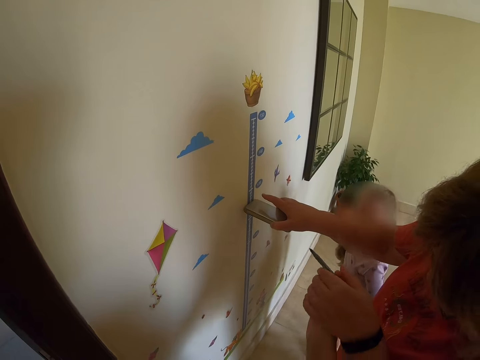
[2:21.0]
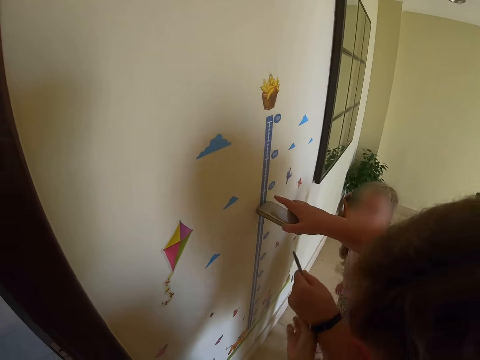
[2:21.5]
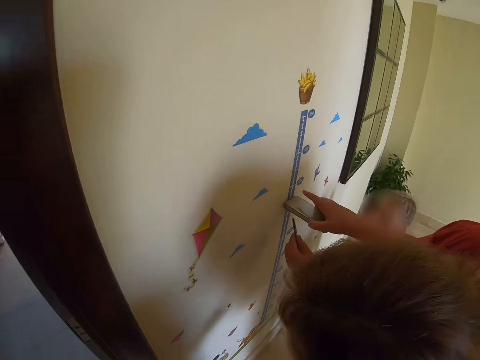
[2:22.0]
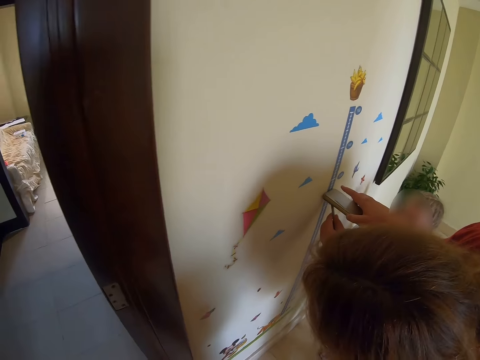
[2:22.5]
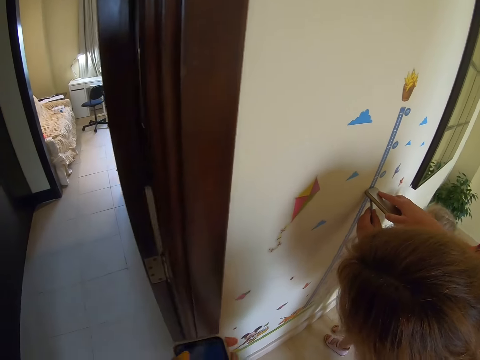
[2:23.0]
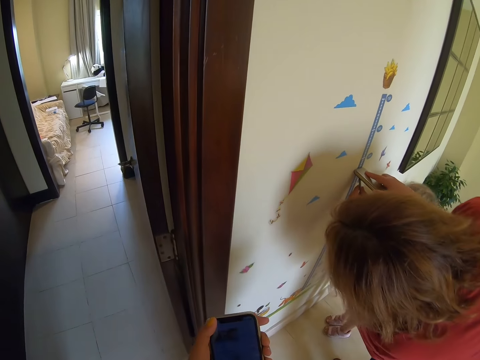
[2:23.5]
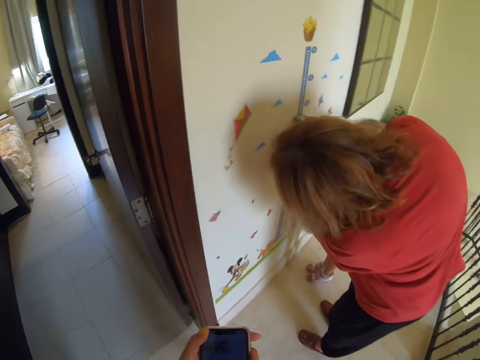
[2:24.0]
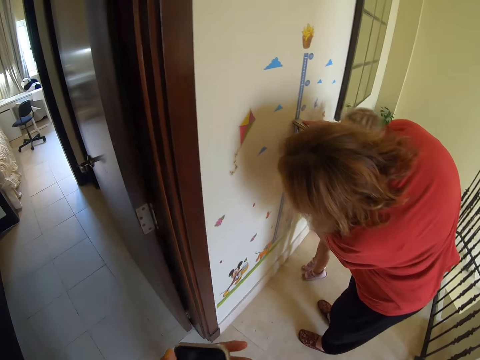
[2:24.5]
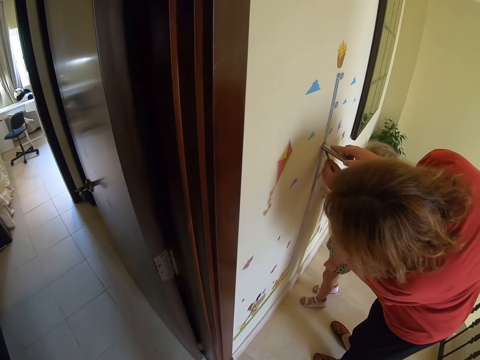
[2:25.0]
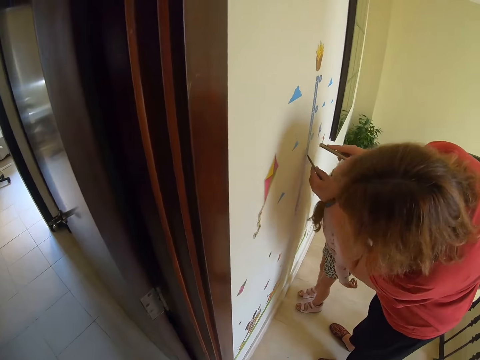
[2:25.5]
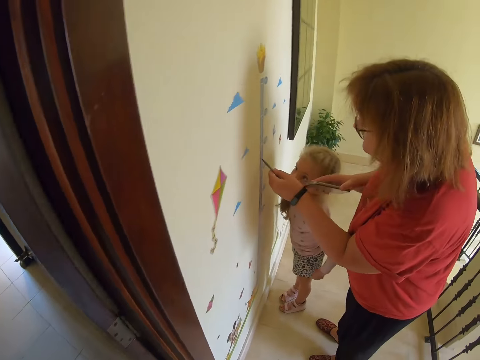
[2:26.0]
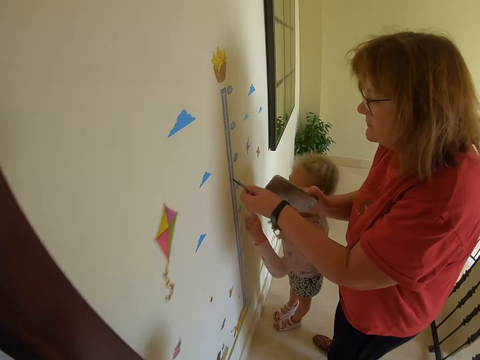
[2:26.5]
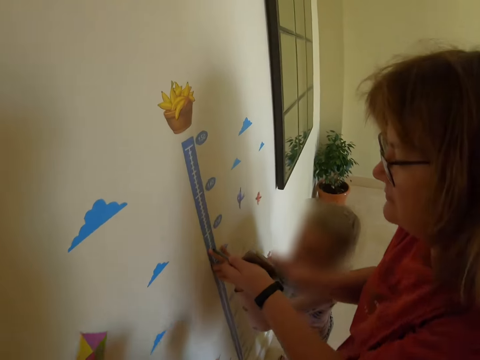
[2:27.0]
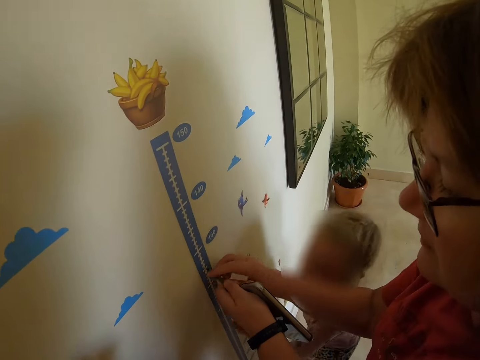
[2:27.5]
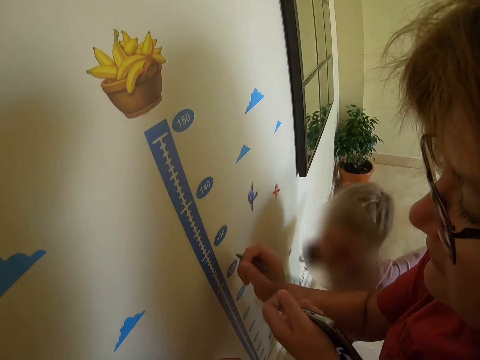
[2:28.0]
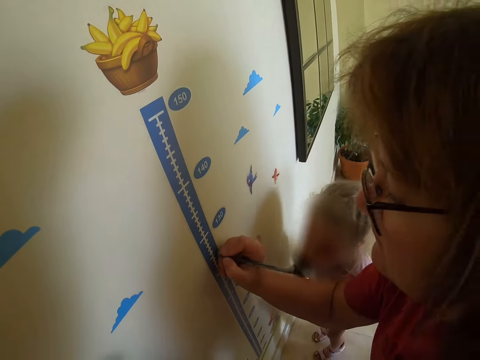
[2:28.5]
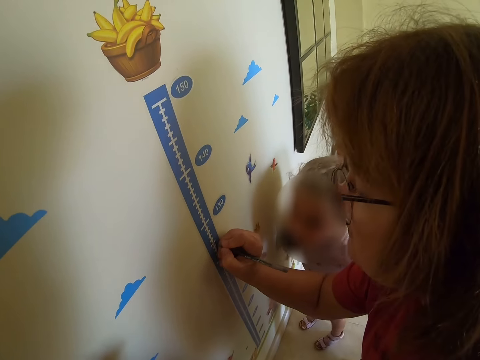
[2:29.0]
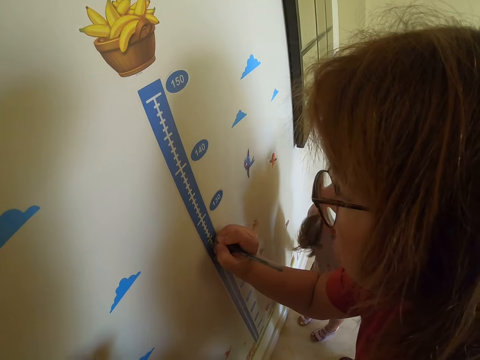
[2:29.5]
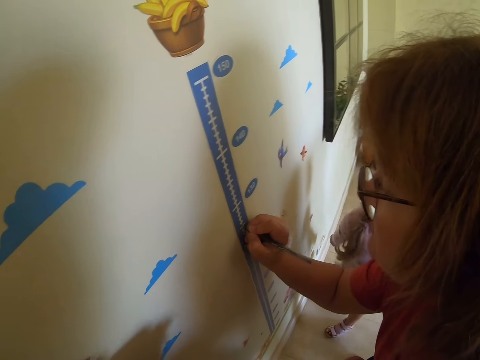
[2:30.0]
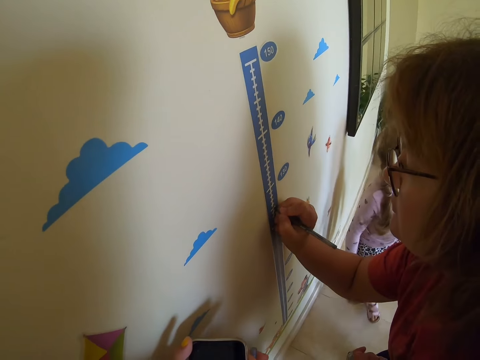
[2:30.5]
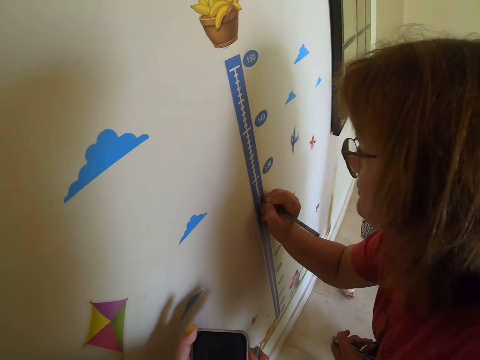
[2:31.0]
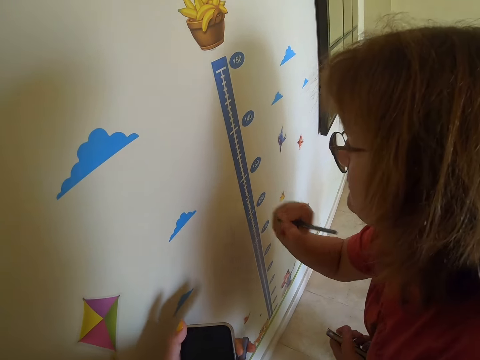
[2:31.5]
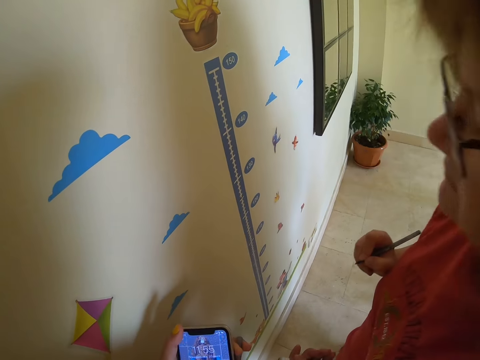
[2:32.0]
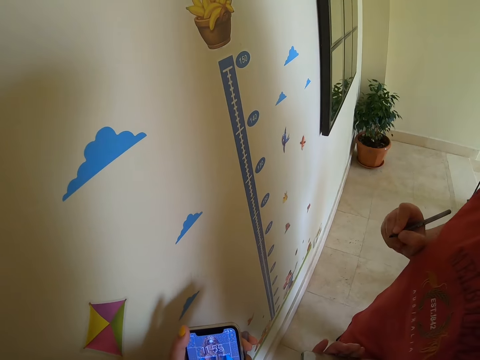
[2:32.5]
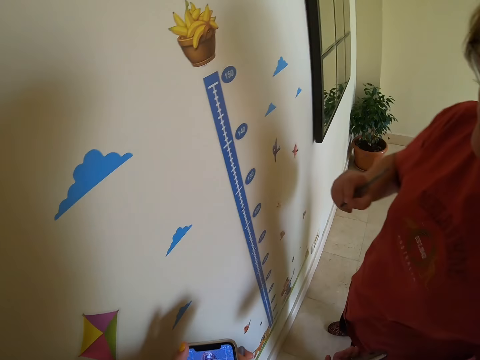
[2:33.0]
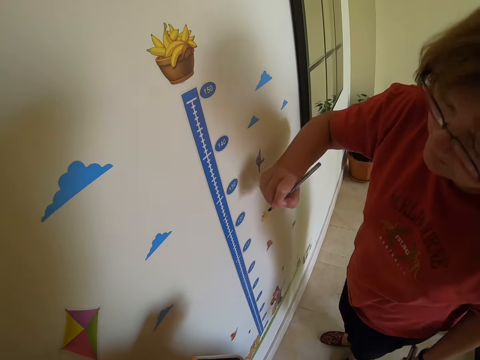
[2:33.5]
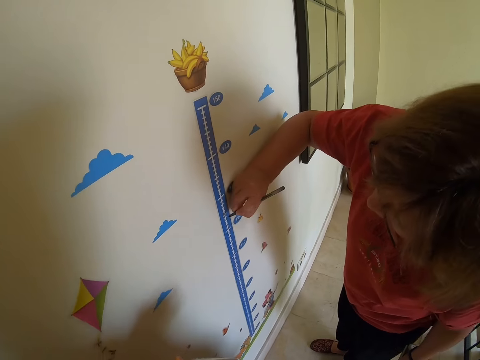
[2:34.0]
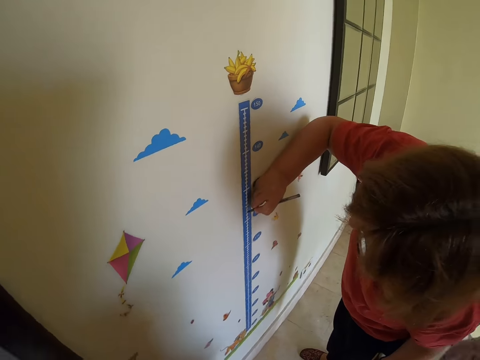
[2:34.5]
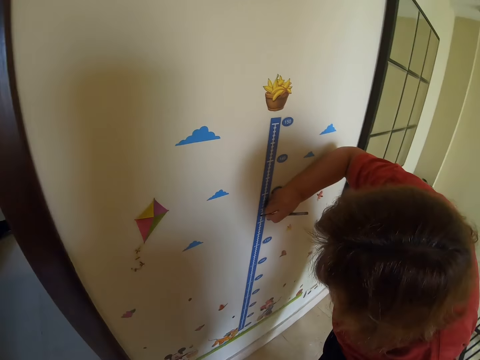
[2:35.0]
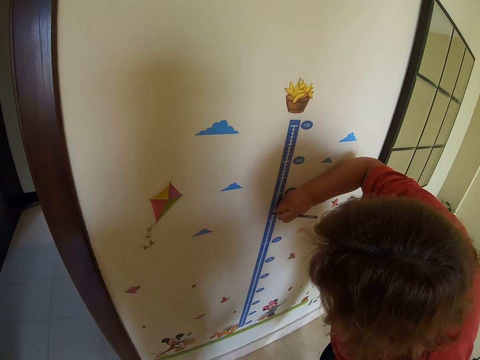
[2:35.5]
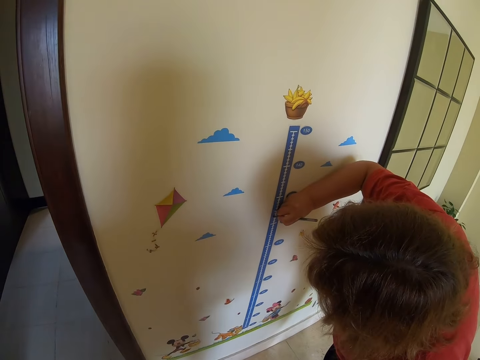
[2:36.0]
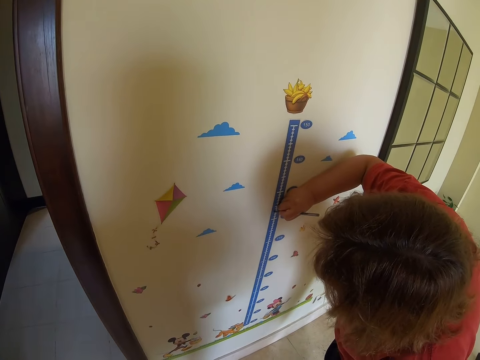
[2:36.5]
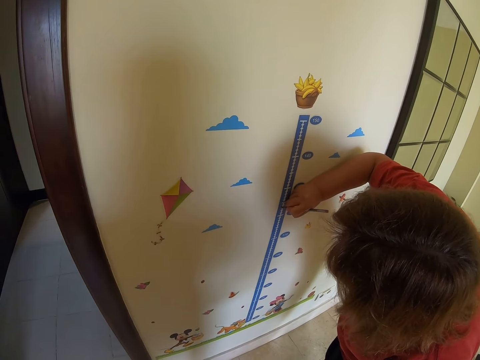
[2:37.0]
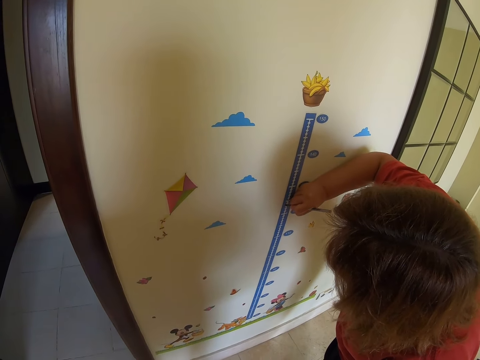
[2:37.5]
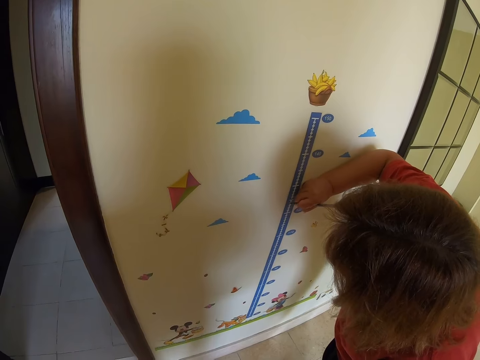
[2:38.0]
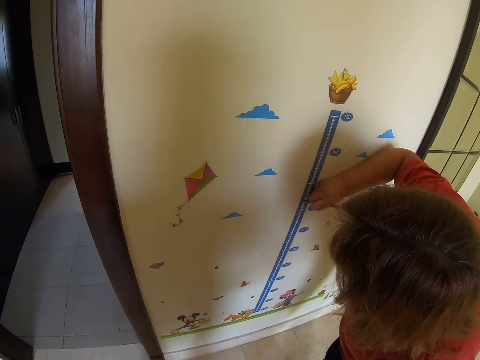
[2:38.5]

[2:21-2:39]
A person draws on the wall. The person marks on the wall. The camera wearer dials the phone. The person draws on the wall.

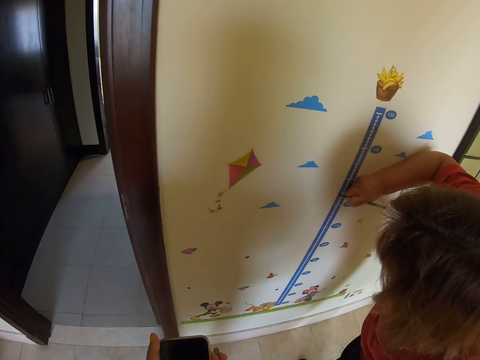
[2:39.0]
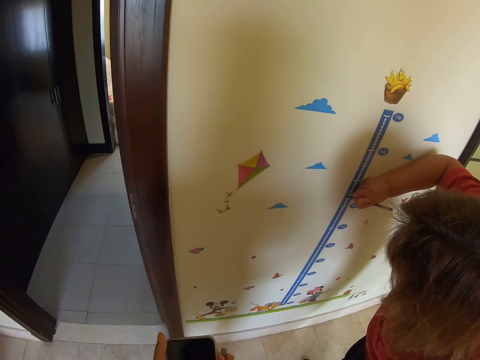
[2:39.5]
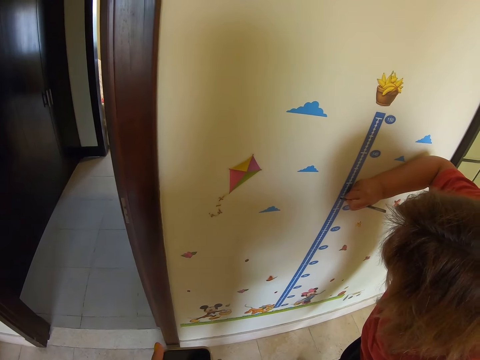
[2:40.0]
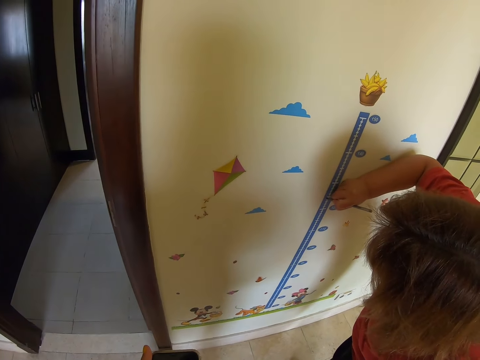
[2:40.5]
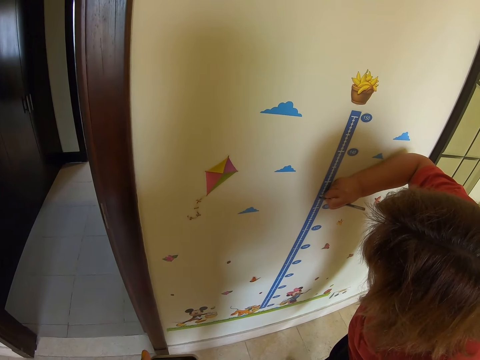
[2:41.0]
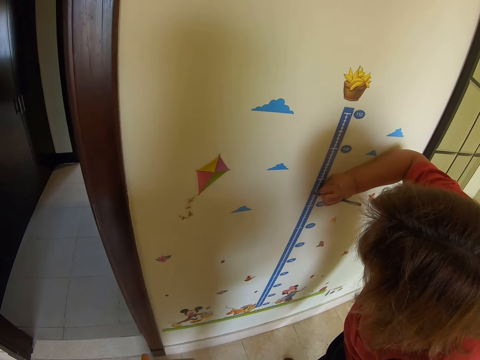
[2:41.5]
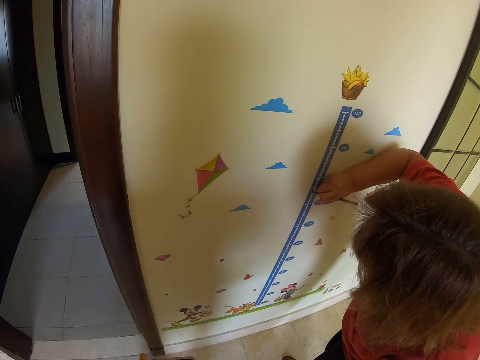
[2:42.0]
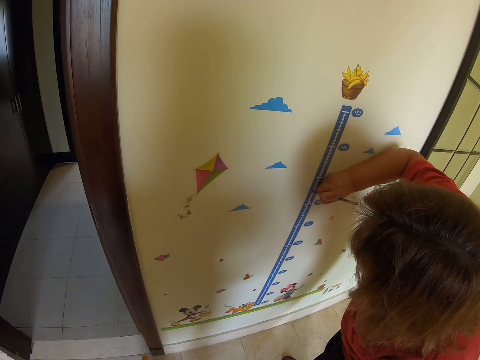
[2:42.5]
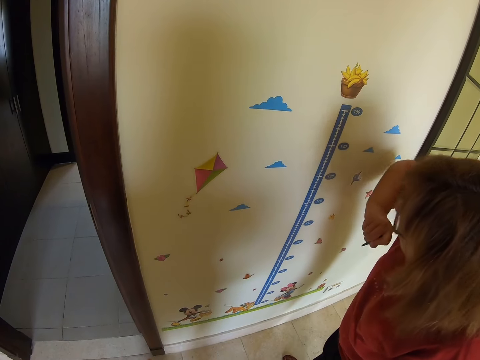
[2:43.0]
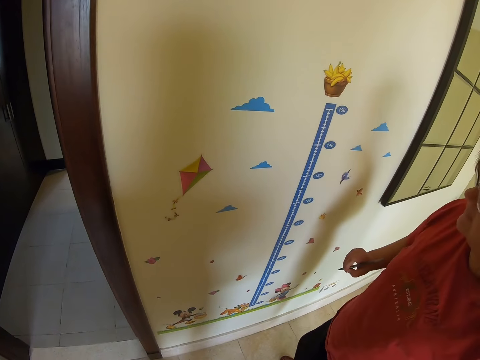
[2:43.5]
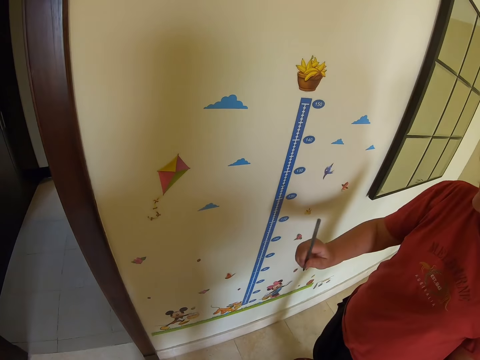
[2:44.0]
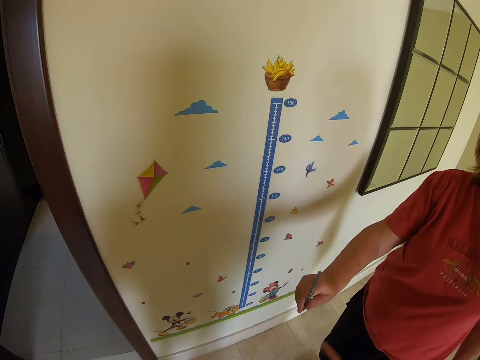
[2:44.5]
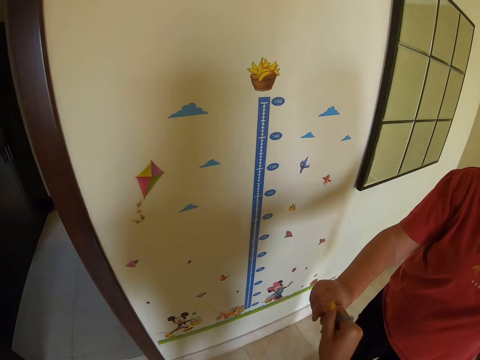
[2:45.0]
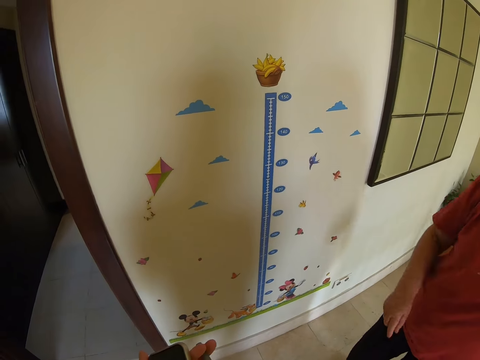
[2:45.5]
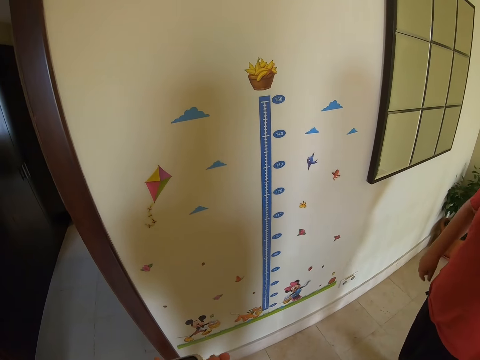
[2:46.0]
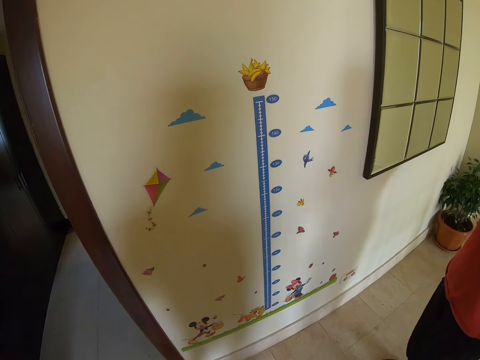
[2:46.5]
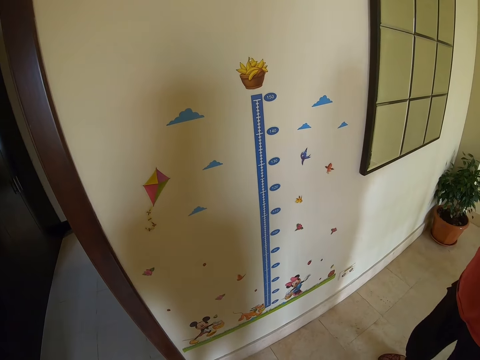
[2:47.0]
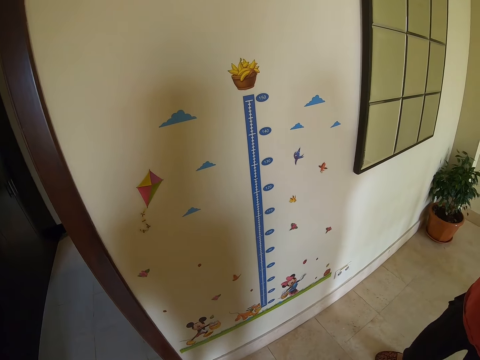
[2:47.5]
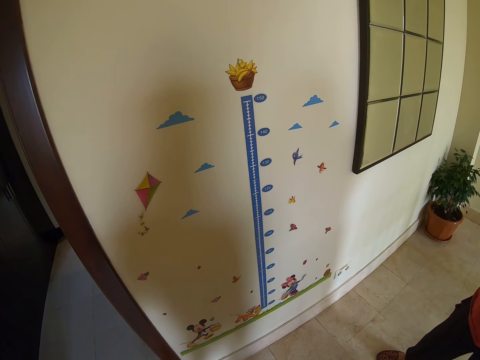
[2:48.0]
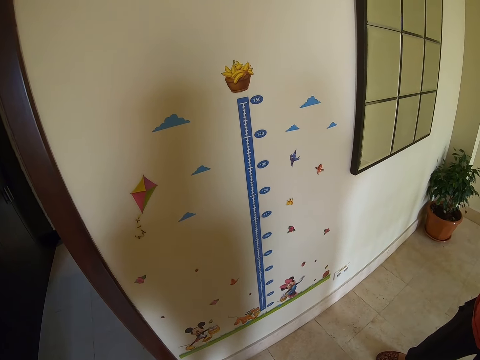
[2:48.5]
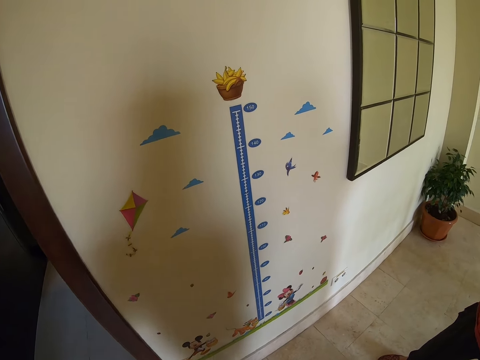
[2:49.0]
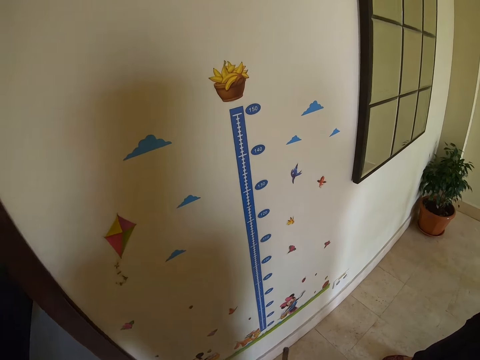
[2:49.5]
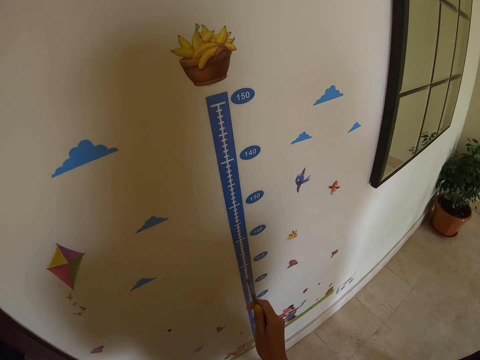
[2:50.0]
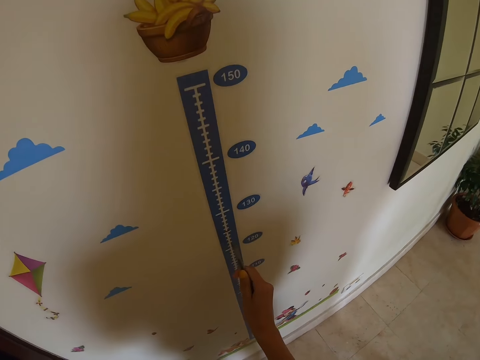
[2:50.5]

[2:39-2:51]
A person gives the camera wearer the pen. The camera wearer dials the phone.
